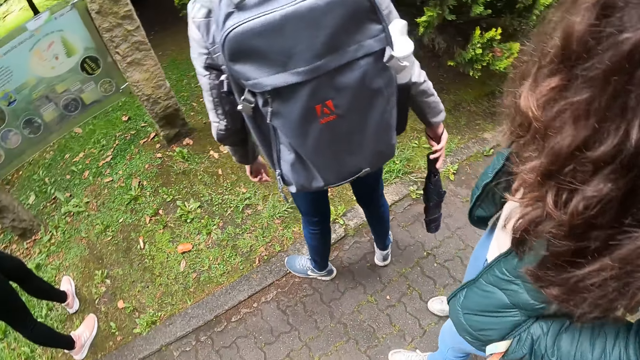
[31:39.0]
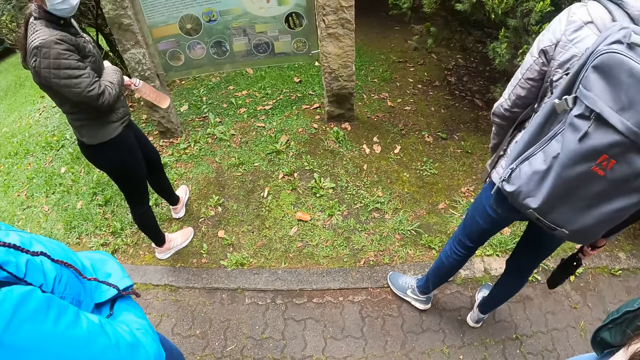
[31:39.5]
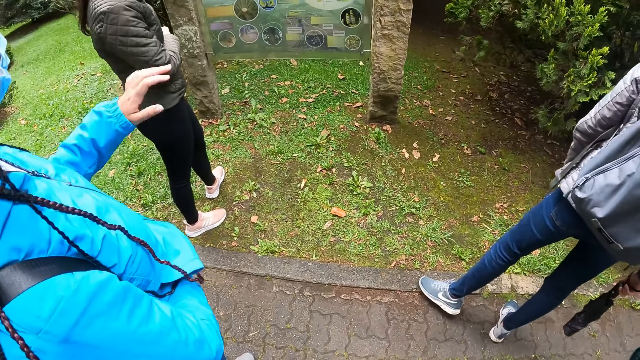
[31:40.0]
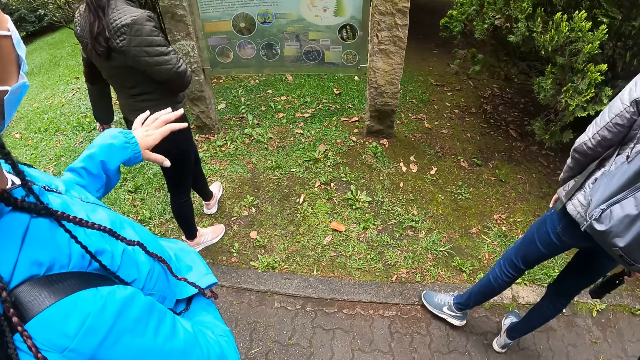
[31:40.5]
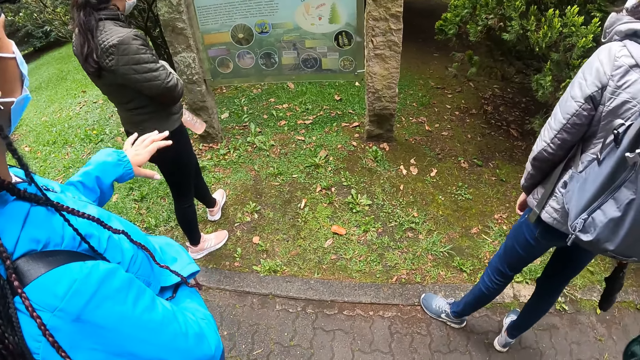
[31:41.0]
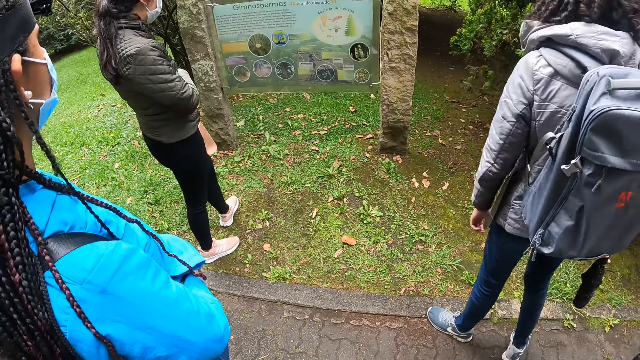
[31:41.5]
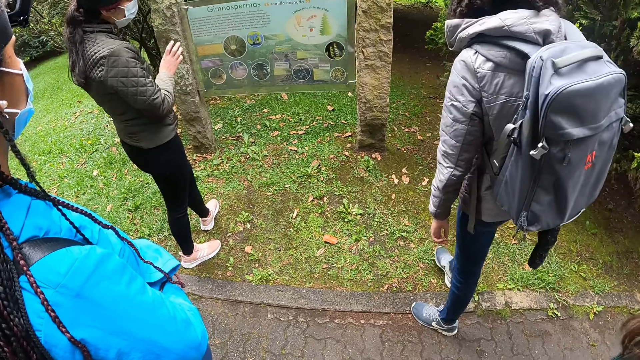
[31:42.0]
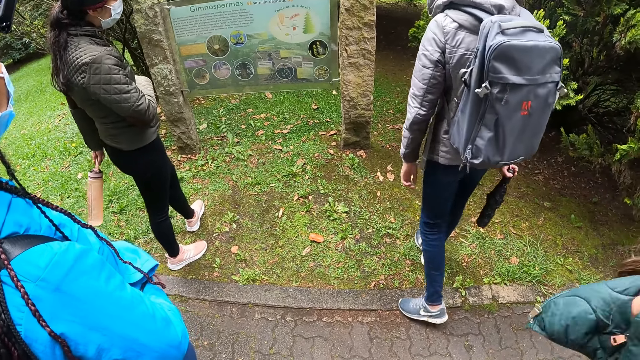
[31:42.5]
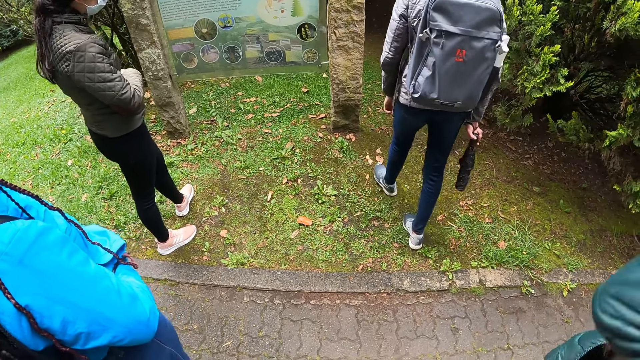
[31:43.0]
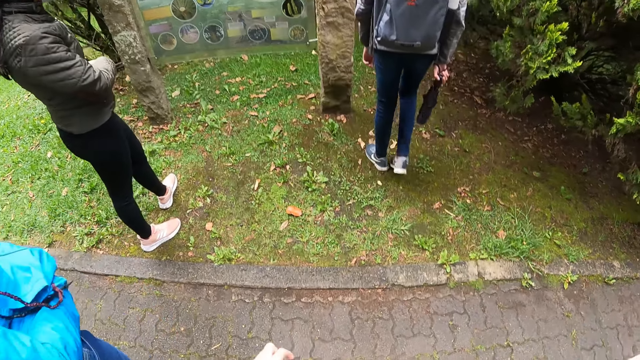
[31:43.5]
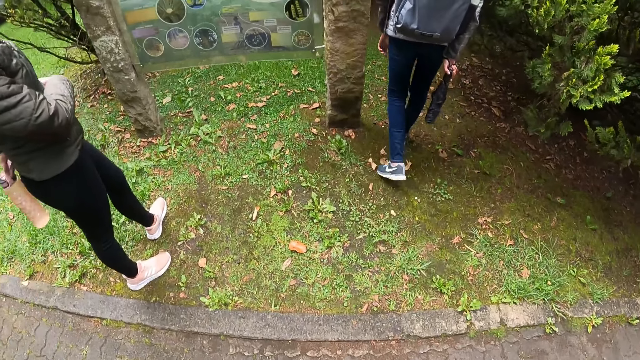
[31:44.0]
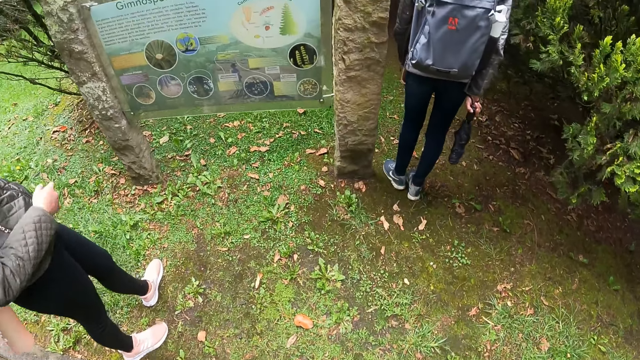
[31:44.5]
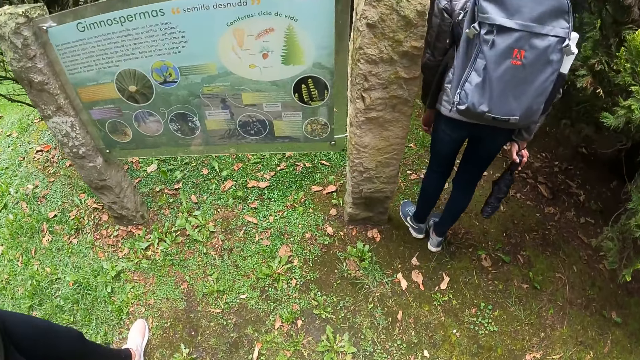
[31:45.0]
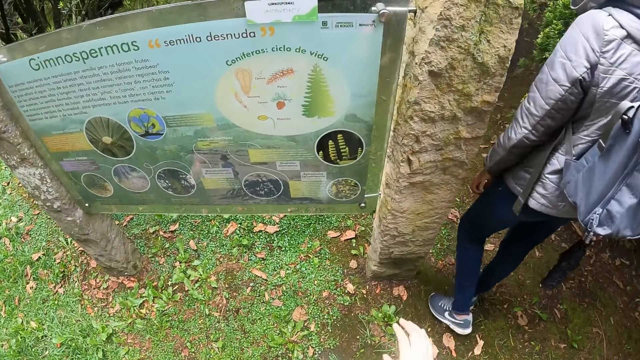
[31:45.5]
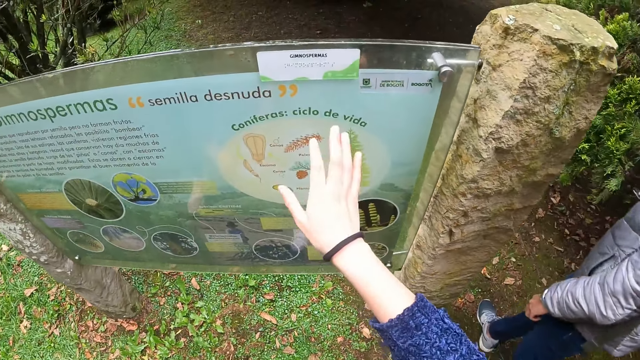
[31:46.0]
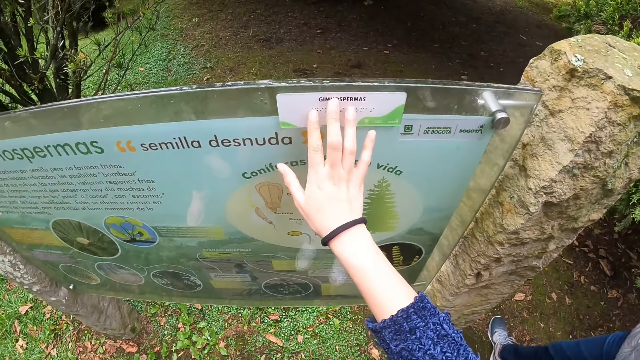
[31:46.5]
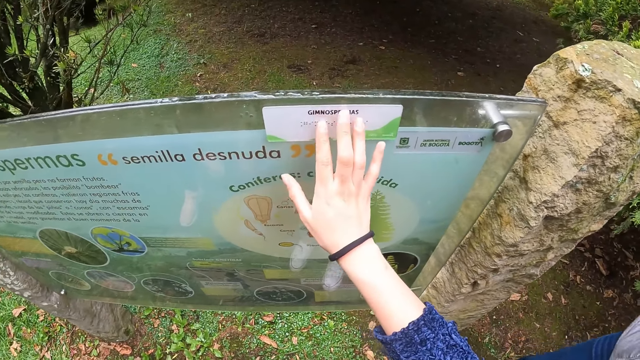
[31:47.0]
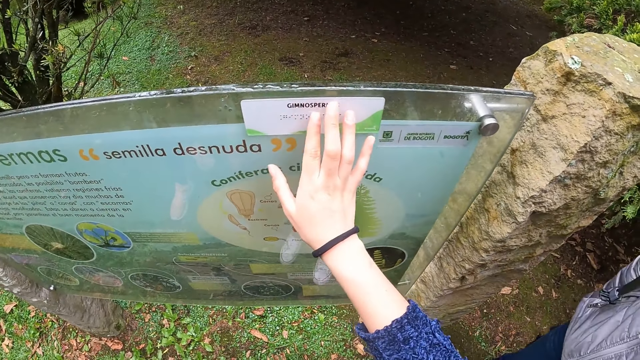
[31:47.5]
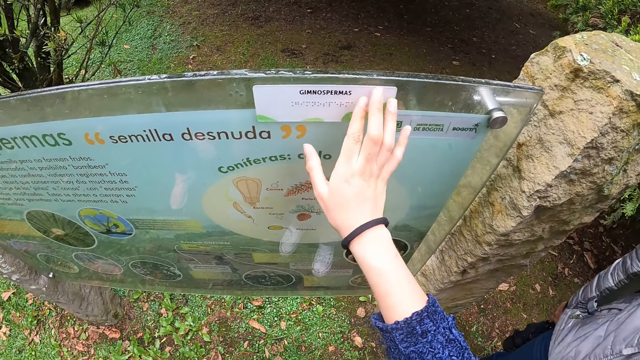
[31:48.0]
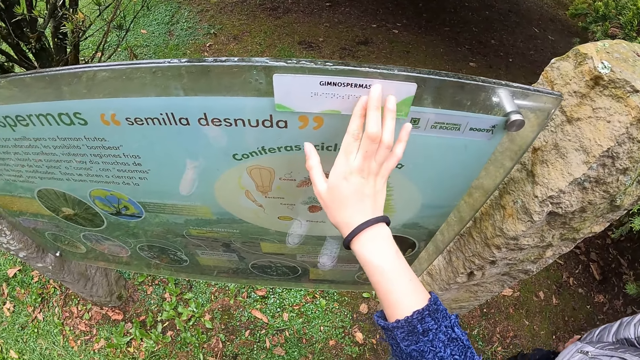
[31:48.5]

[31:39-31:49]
The camera wearer touches a notice board with her right hand.

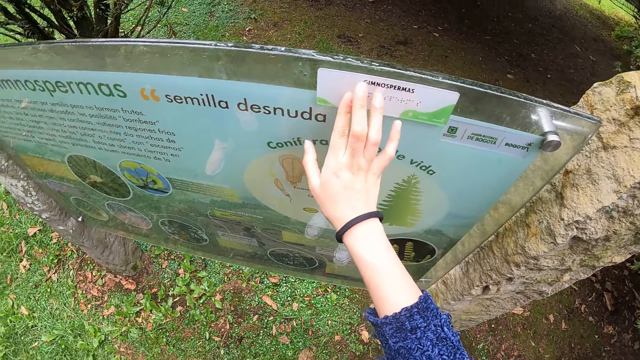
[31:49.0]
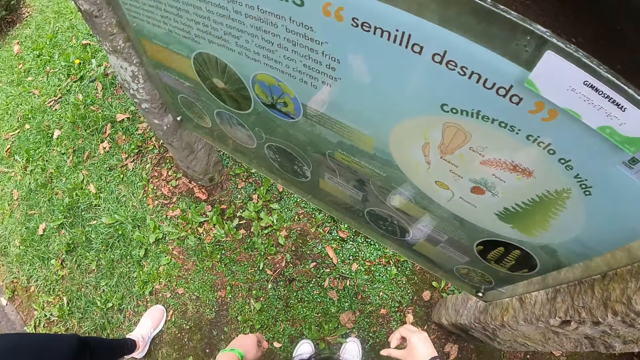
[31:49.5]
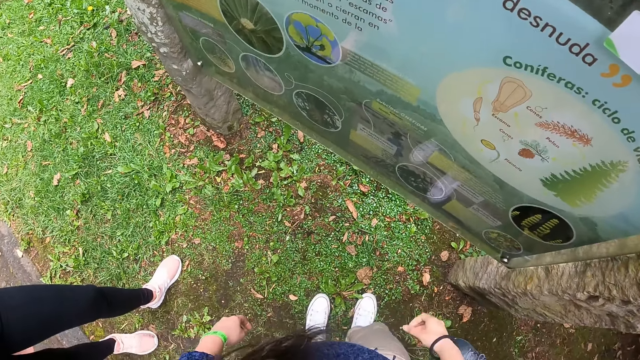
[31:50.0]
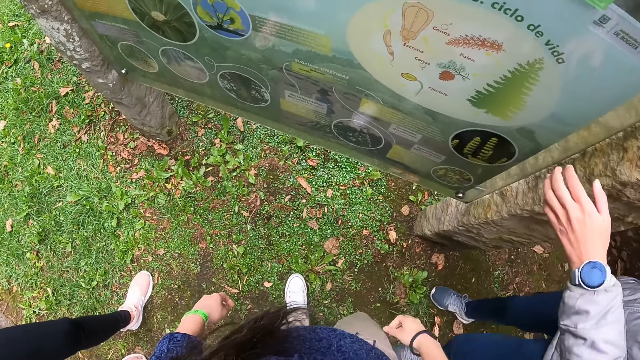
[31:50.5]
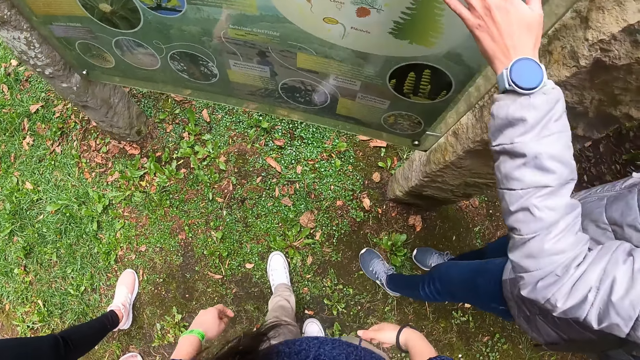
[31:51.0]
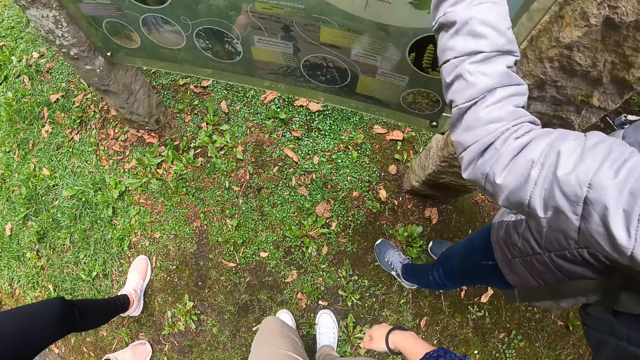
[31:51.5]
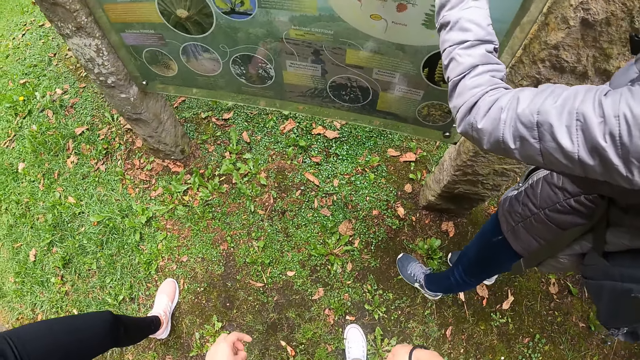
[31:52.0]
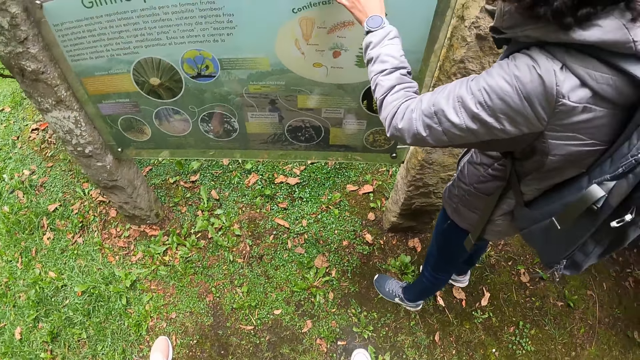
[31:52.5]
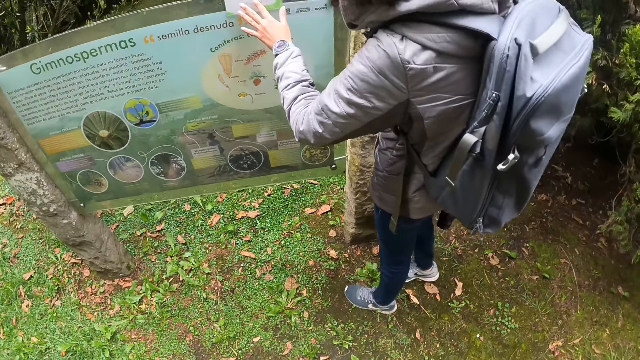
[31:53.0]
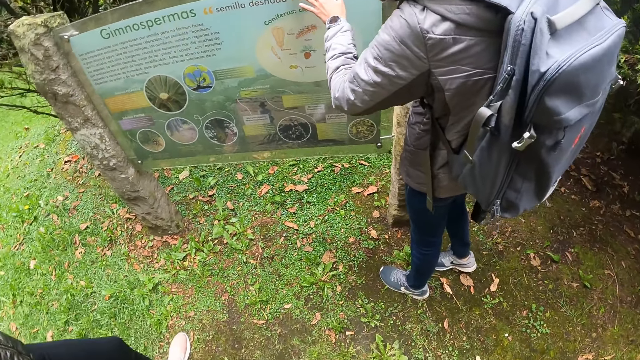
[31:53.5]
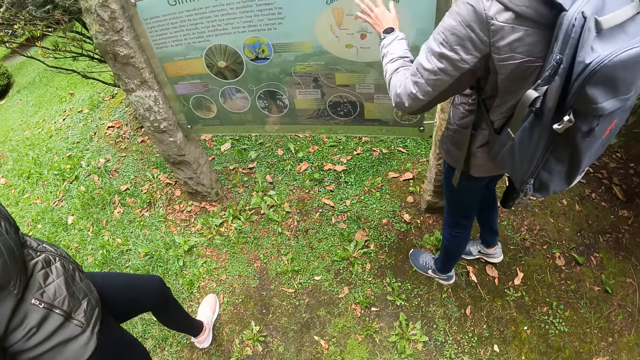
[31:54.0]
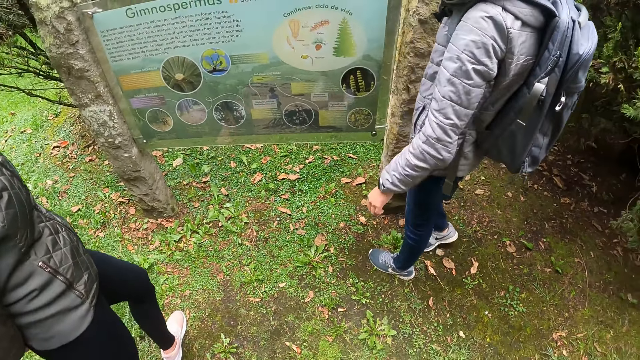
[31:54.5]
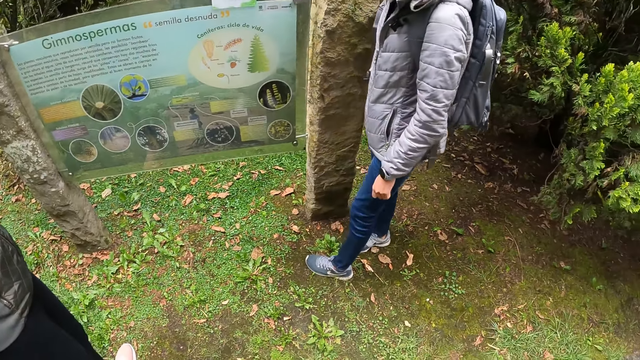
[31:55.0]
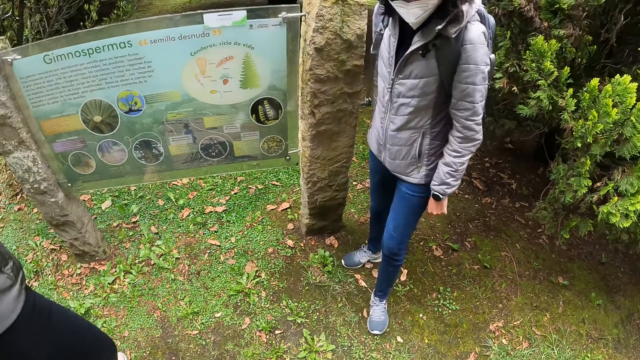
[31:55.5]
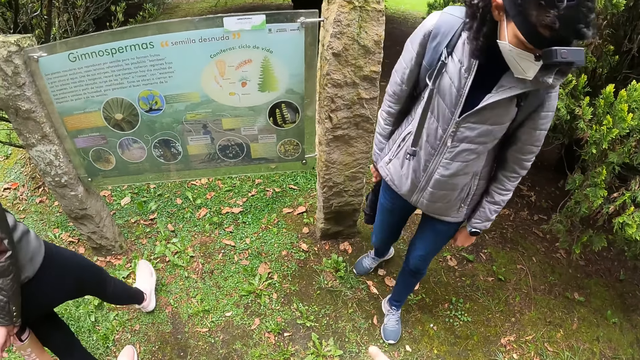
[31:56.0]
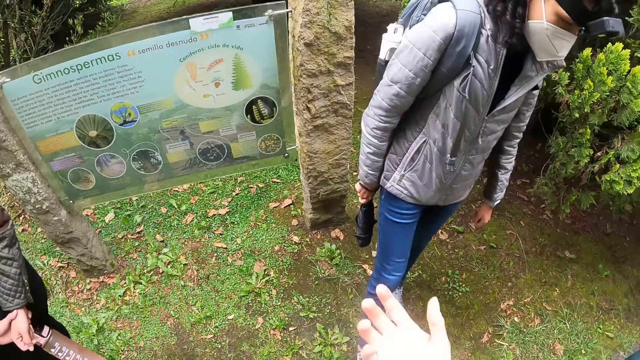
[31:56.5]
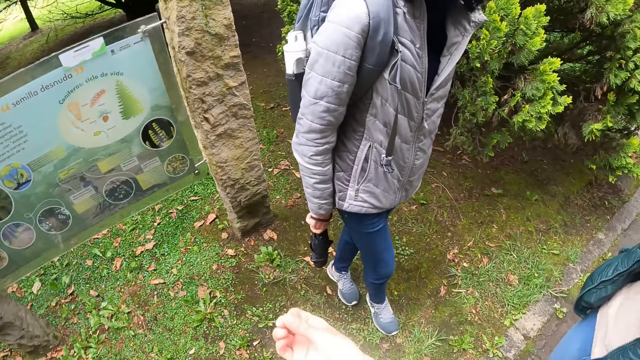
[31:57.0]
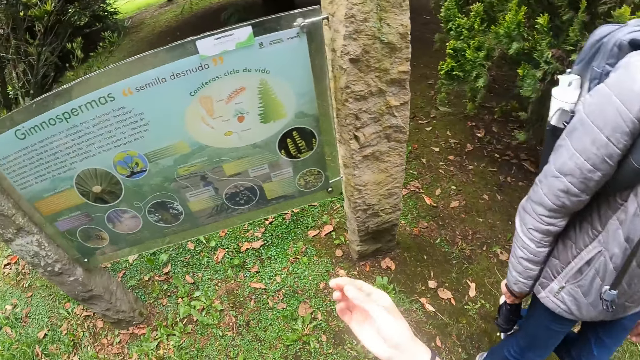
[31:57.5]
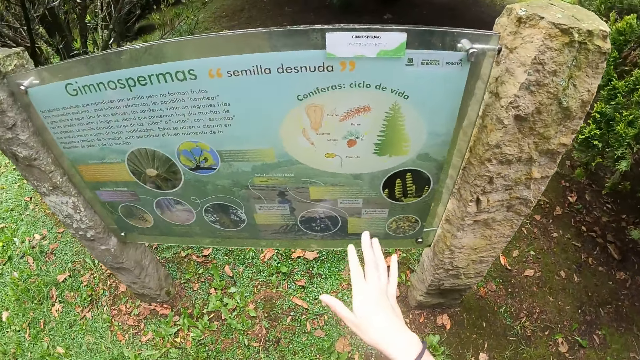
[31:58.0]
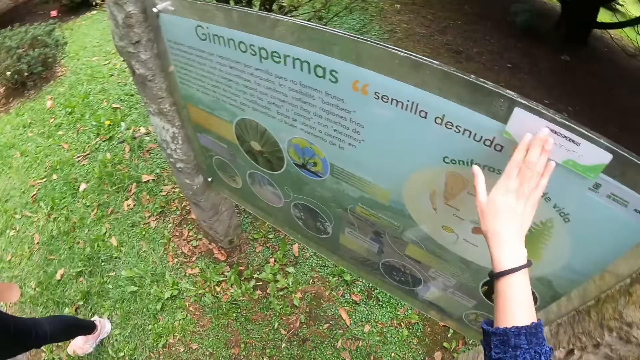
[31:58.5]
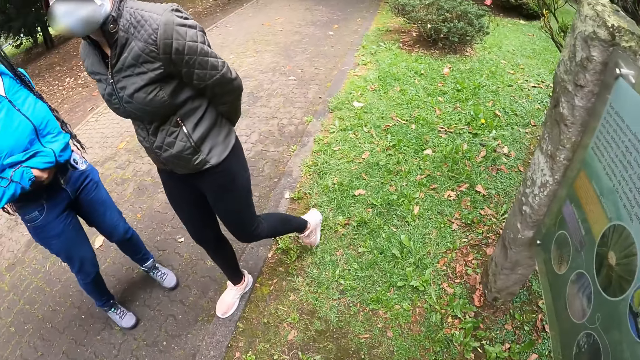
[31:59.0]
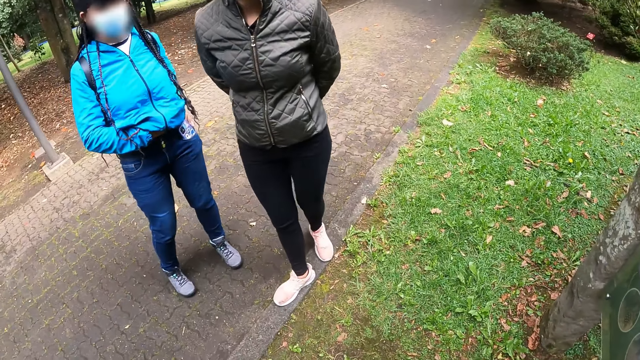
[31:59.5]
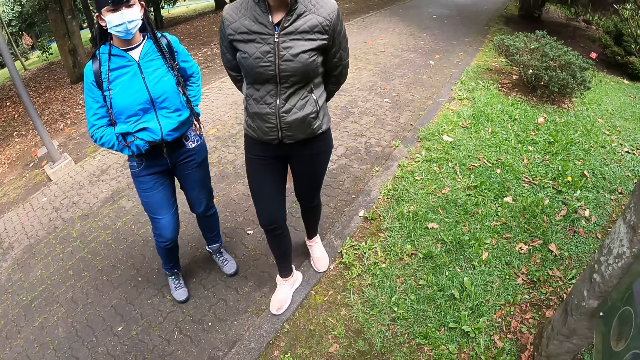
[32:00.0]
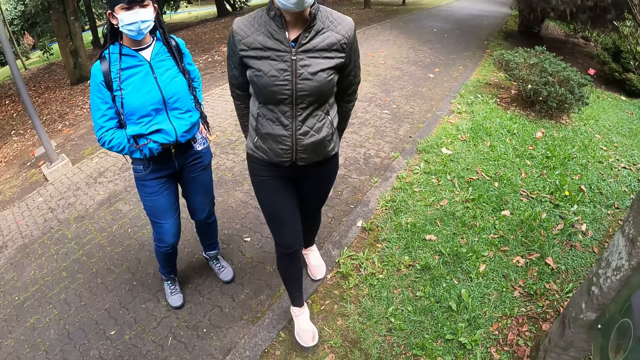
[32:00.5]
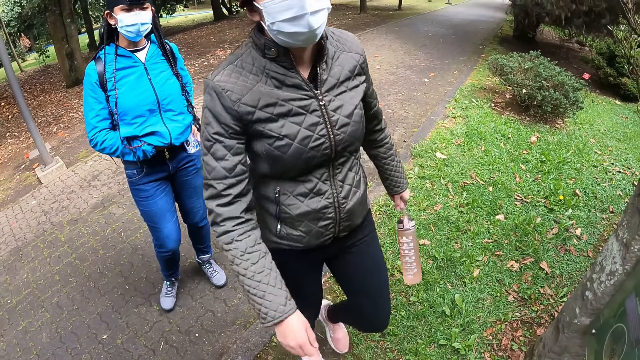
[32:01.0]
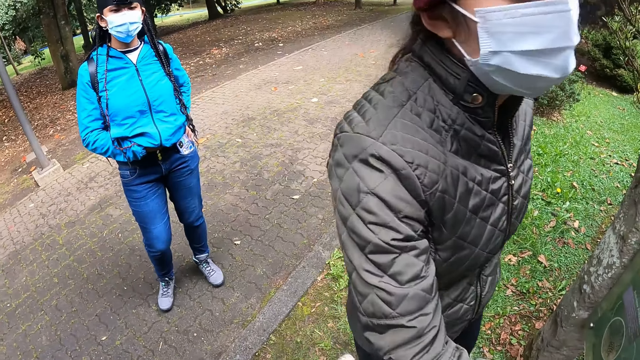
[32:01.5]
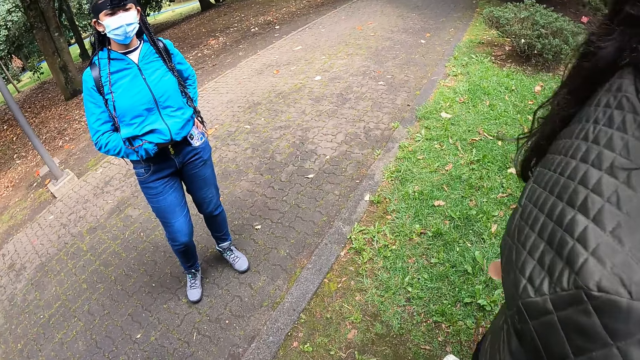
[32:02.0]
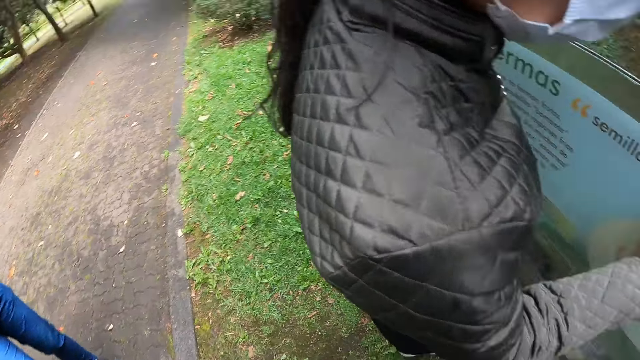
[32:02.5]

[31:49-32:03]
The camera wearer removes her right hand from the notice board. A man touches the notice board with his left hand. The man removes his left hand from the notice board. The camera wearer touches the notice board with her right hand. She looks around. A woman interacts with the camera wearer. Another woman walks to the notice board.
